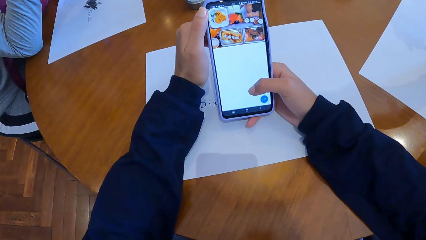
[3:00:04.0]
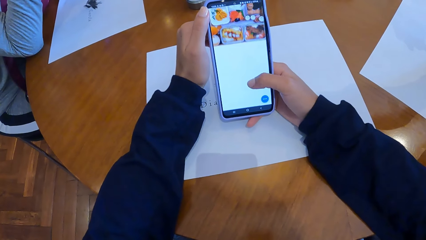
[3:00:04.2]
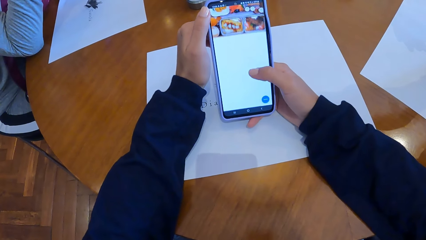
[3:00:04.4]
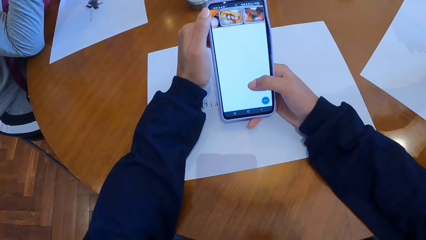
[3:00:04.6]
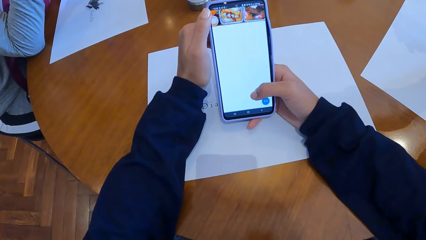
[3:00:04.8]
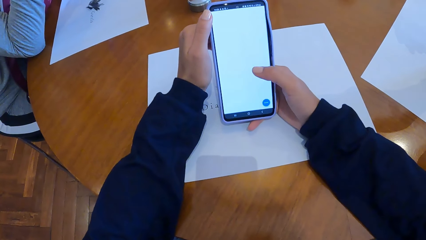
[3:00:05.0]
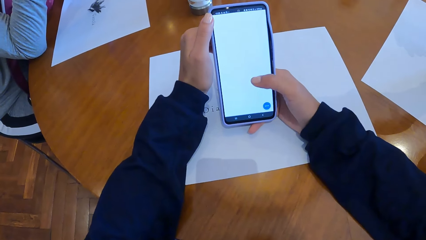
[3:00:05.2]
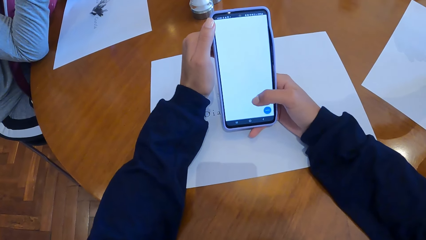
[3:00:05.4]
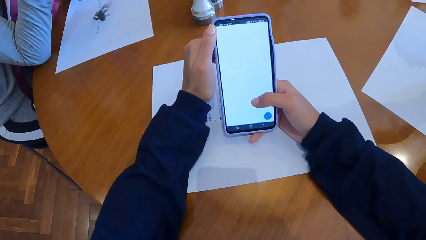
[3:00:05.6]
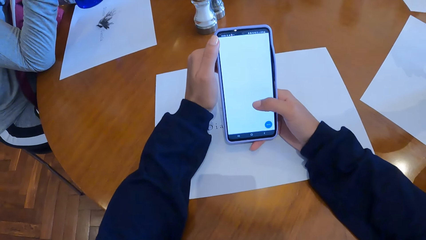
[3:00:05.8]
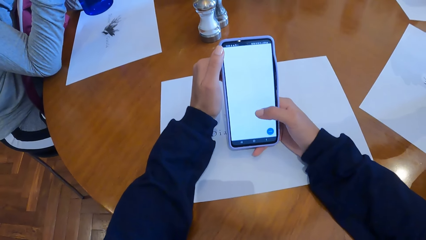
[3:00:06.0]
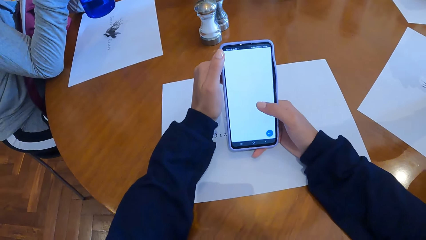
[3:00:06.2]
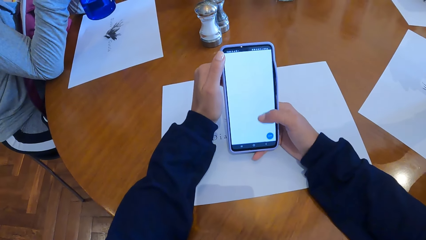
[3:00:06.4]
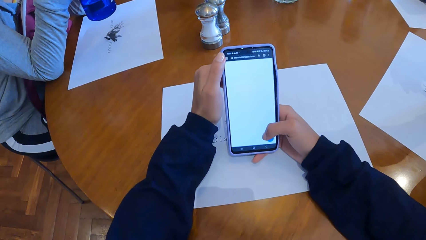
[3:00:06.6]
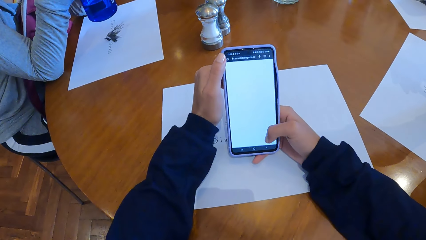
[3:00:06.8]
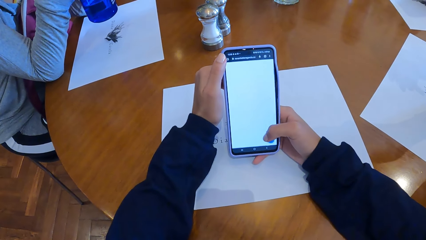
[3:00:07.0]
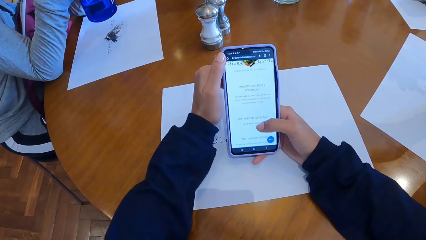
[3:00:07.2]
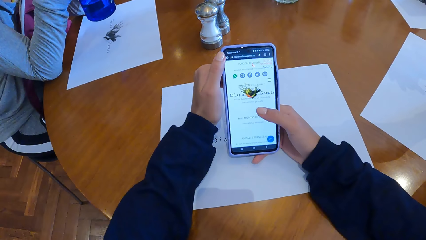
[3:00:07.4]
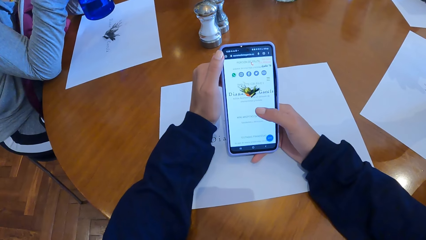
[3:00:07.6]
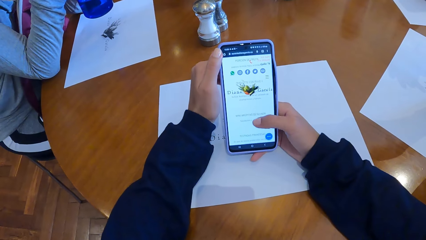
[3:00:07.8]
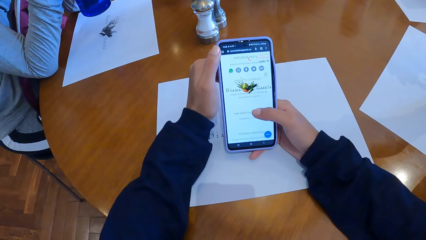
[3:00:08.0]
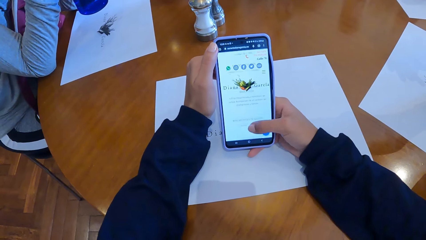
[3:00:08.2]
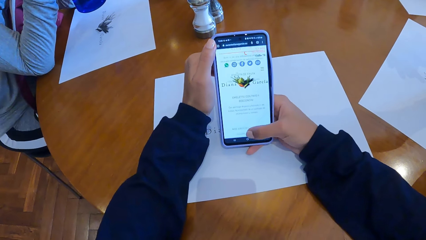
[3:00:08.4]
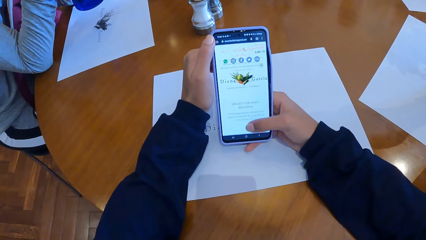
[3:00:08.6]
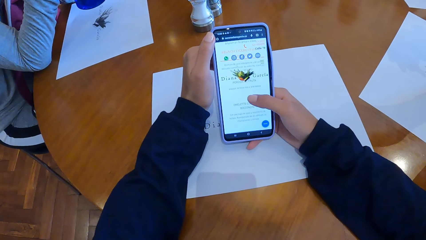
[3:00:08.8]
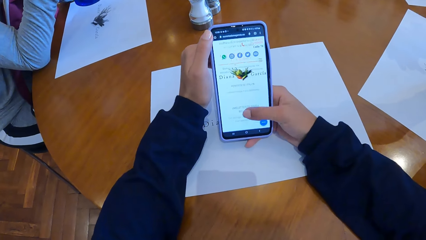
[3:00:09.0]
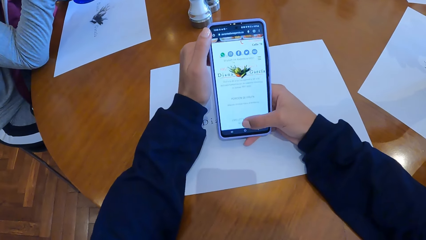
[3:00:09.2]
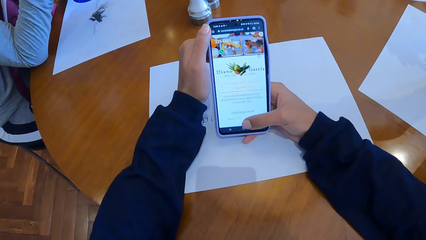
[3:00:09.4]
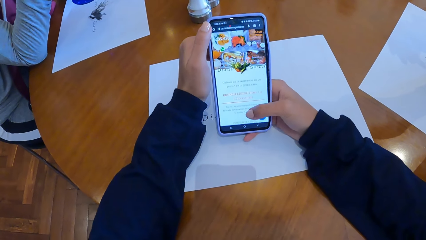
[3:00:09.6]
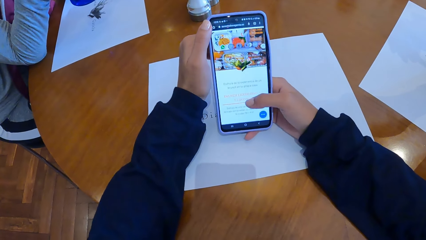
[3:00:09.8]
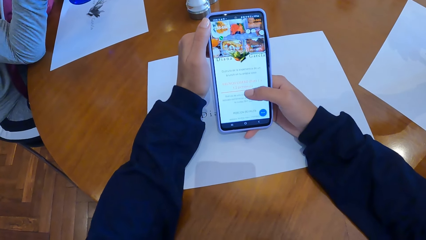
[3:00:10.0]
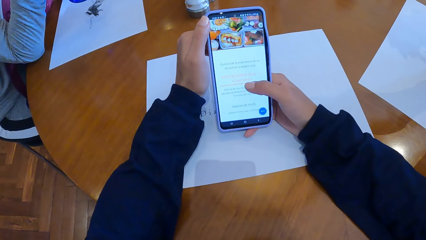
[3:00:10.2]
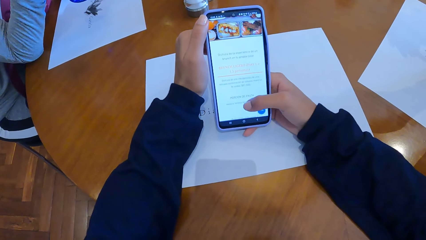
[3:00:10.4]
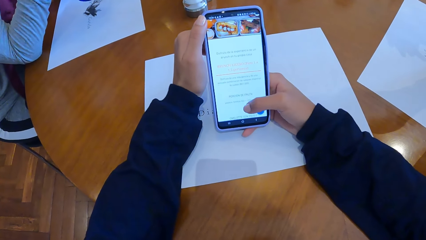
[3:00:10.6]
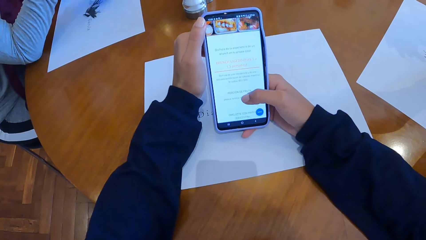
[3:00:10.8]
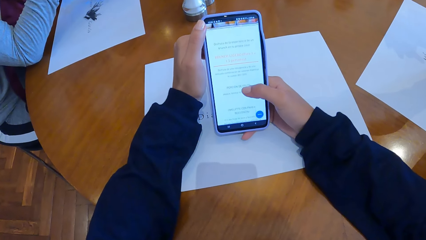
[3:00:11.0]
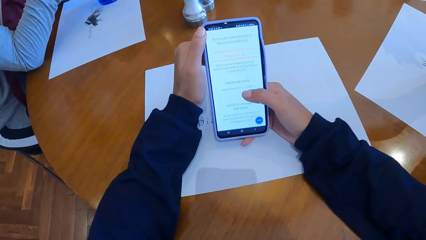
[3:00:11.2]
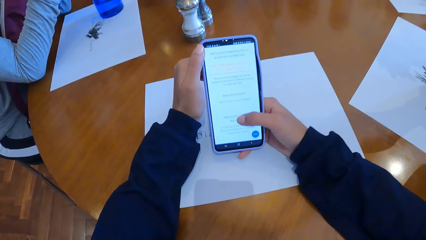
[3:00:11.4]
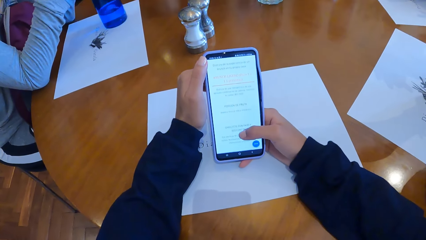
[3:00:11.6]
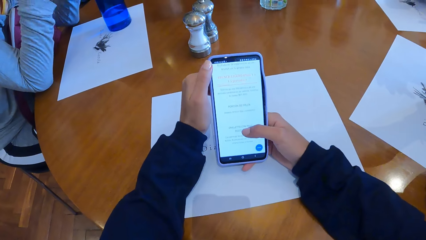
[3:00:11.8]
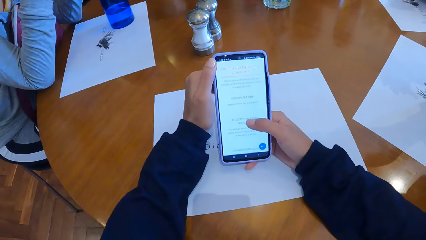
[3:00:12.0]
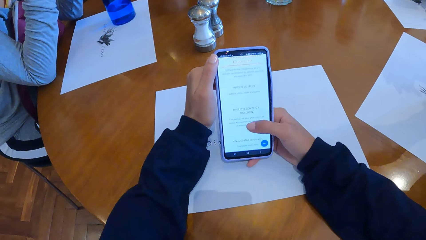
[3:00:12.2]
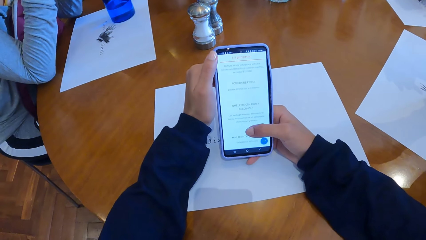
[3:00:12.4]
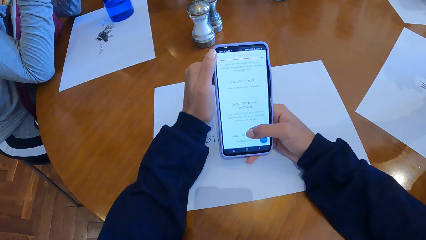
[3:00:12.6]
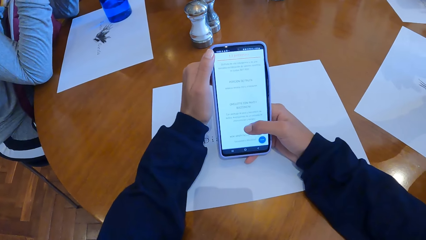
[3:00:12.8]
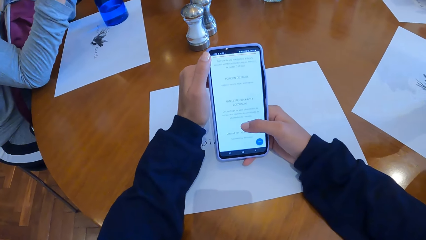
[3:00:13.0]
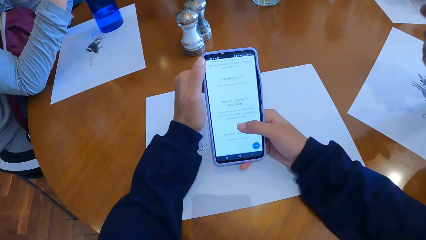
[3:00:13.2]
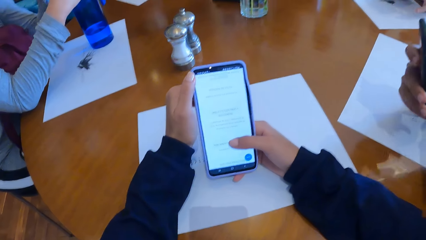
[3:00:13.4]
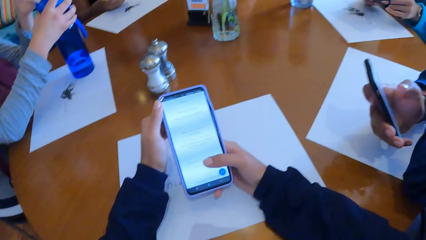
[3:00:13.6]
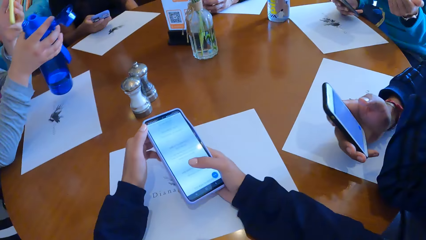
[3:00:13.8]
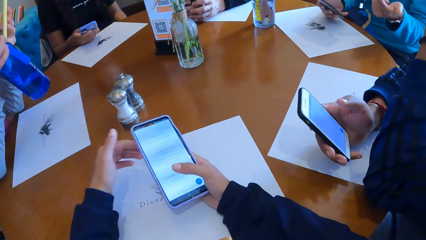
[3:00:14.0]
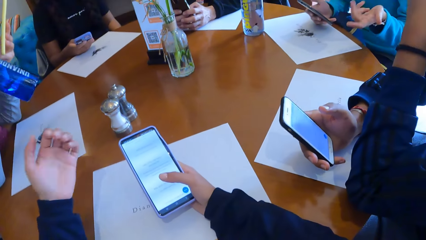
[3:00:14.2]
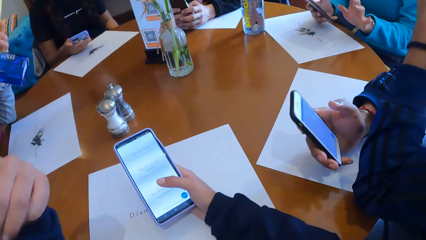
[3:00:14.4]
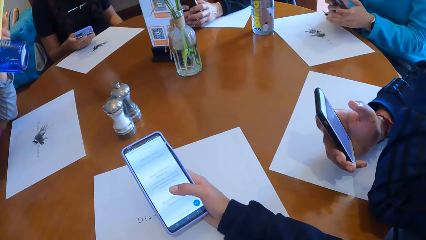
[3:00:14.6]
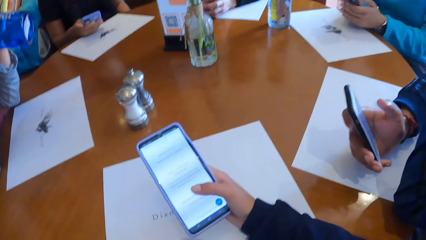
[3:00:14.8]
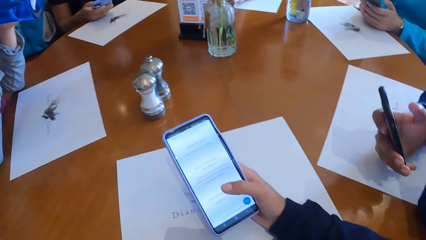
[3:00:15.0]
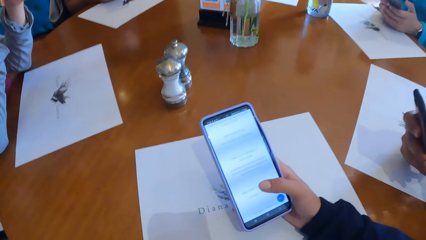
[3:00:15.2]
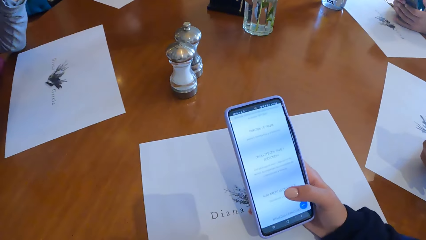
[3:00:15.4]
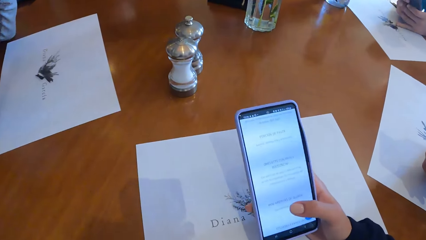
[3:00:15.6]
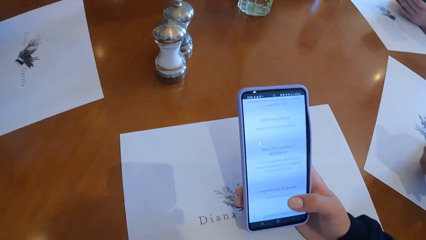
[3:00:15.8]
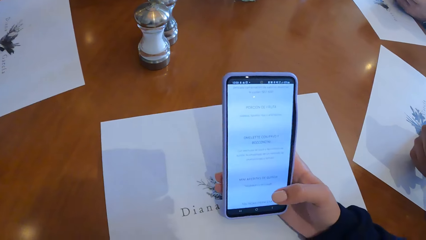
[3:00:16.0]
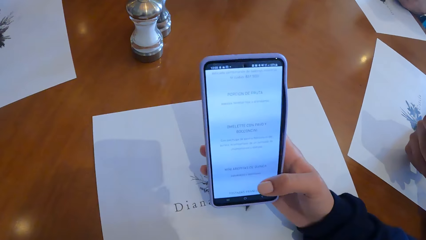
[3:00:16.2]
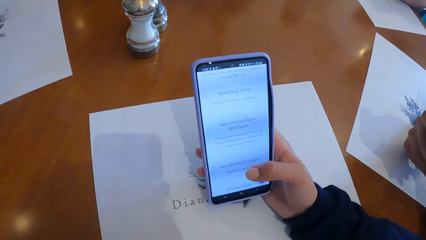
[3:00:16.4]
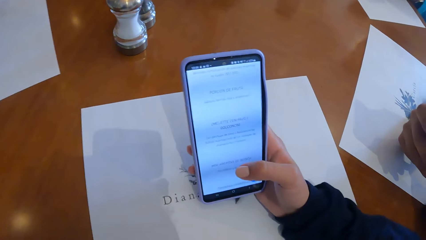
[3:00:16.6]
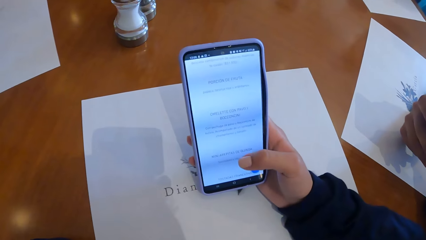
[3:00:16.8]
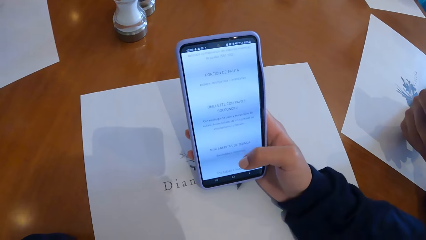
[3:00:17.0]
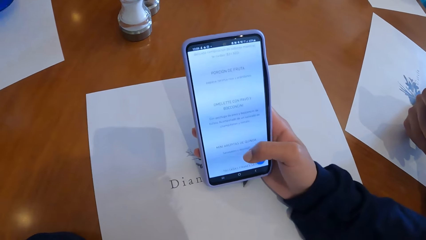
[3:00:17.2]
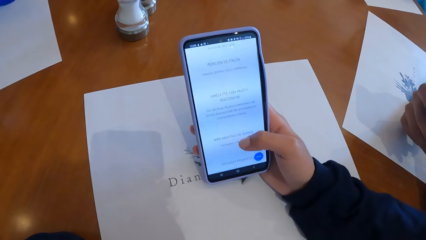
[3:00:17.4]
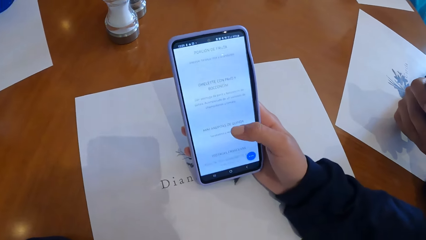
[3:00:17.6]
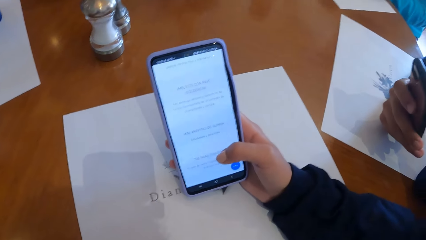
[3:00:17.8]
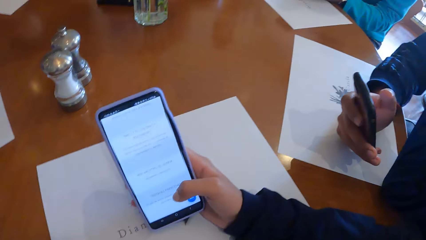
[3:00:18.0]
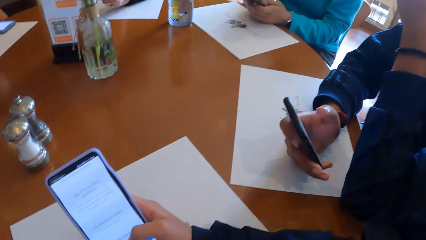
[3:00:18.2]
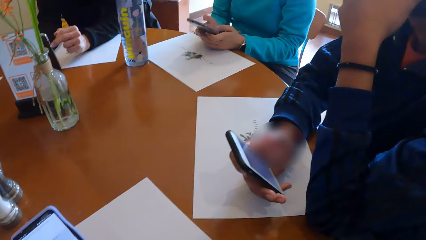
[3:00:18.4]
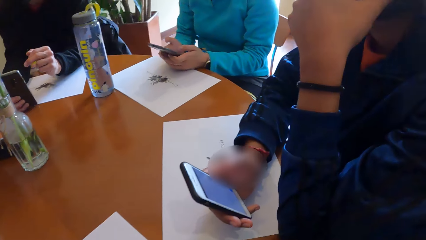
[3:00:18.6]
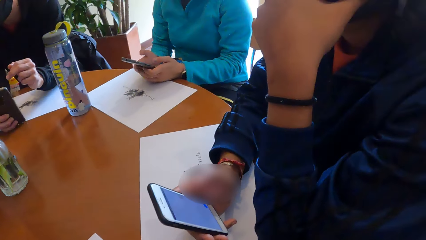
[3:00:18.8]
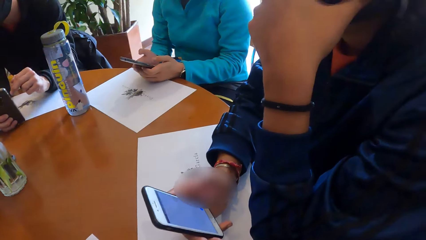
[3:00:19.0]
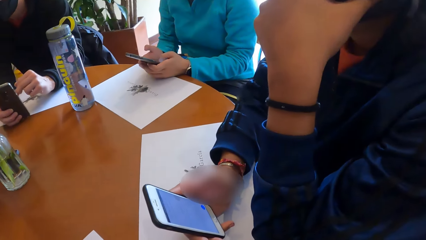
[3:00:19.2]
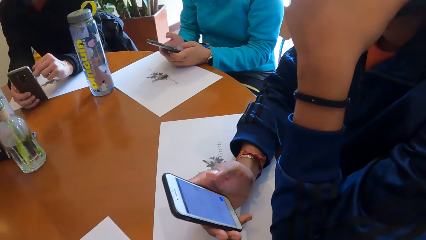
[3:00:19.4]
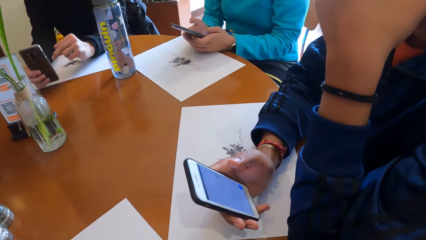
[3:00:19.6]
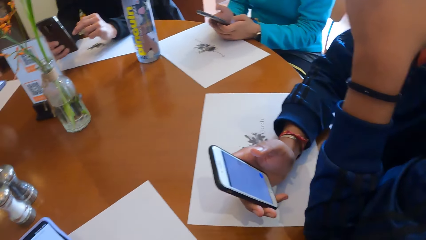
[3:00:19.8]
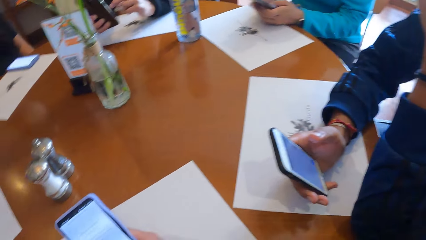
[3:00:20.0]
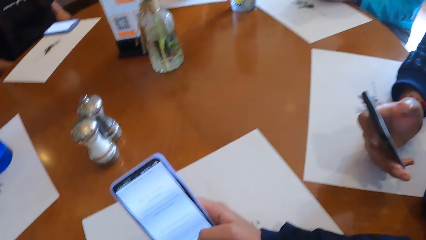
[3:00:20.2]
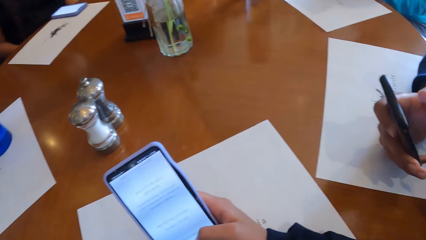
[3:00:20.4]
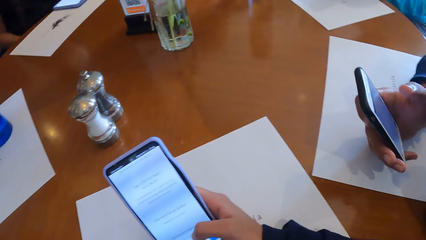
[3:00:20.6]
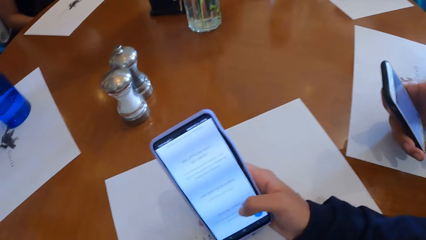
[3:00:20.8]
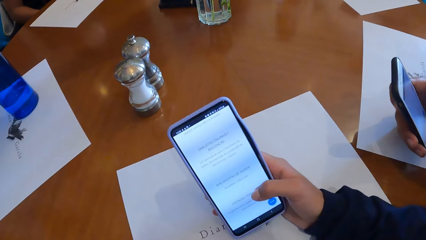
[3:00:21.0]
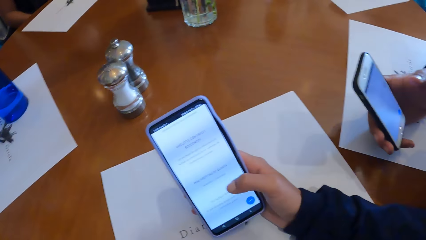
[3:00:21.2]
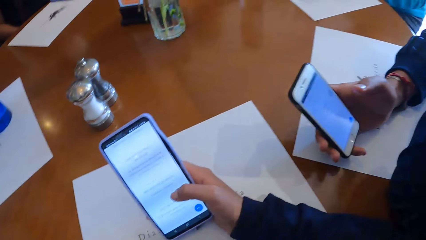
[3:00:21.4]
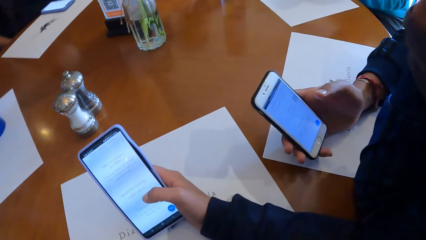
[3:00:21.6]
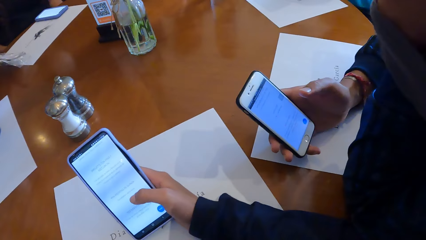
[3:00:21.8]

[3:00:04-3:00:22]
The woman drops the water bottle on the table with her right hand and picks up the water bottle from the table with her right hand. The man holds a phone with both hands. The camera wearer scrolls through the phone on the table with his right hand. Another man holds the phone on the table with his right hand. The camera wearer looks at the woman. The other man scrolls the phone with his left hand.
